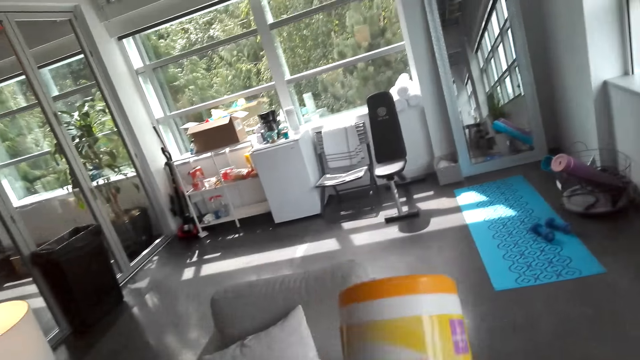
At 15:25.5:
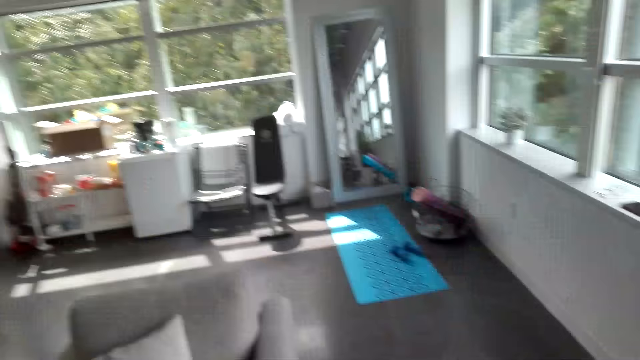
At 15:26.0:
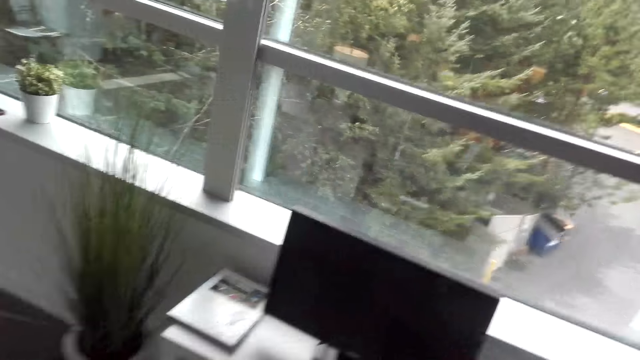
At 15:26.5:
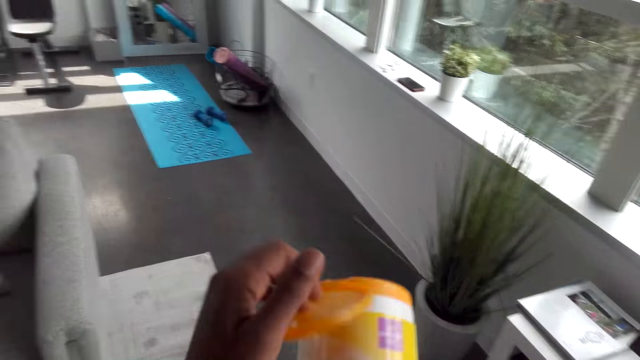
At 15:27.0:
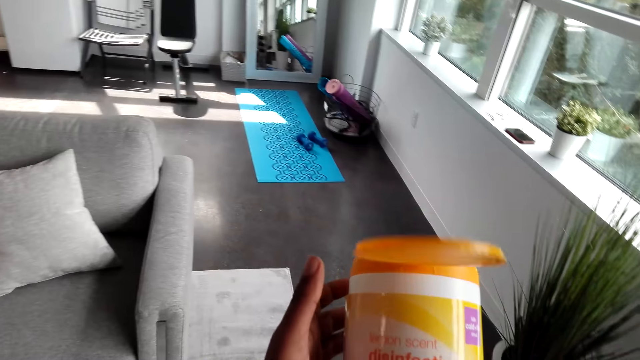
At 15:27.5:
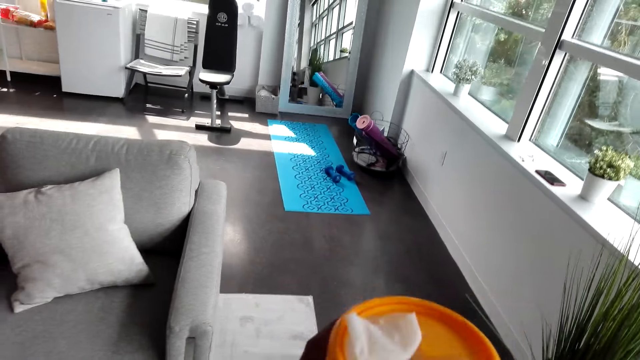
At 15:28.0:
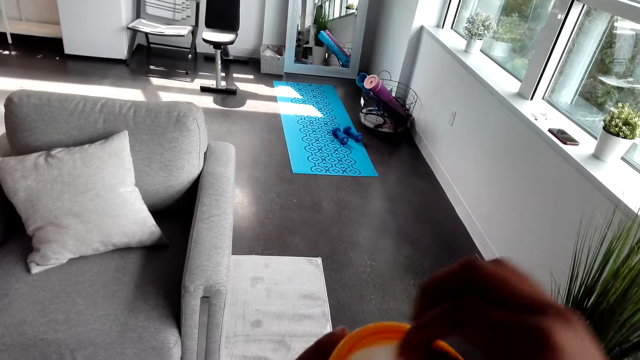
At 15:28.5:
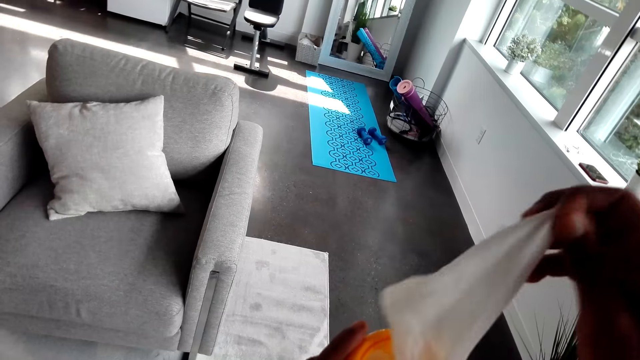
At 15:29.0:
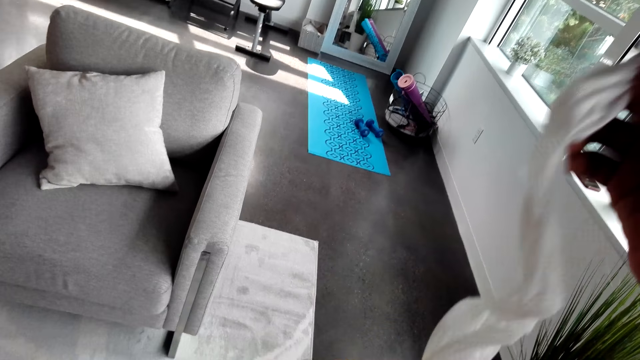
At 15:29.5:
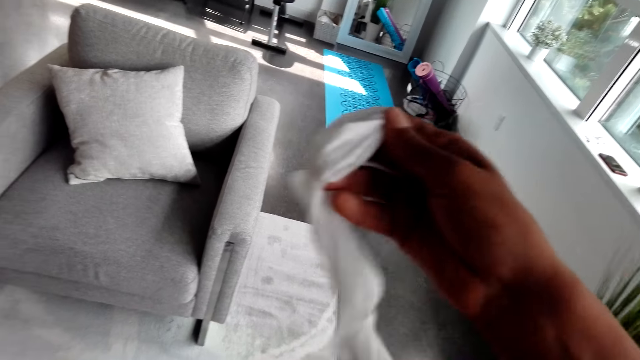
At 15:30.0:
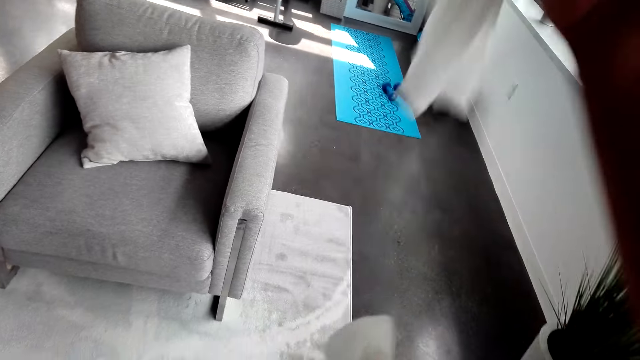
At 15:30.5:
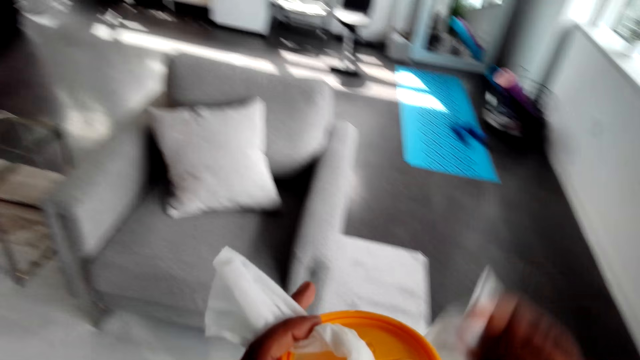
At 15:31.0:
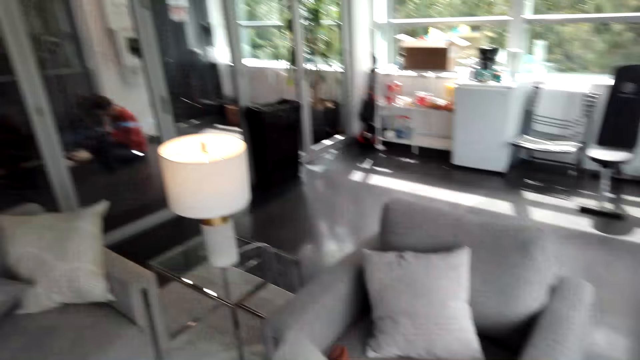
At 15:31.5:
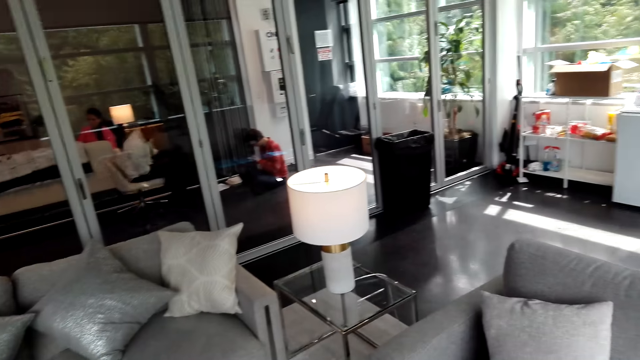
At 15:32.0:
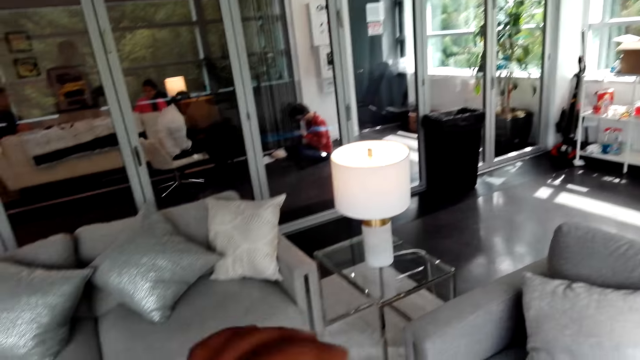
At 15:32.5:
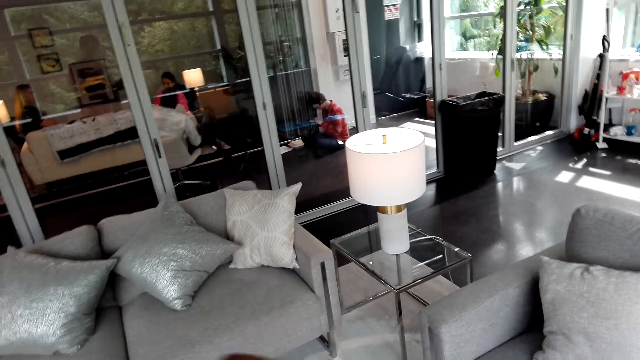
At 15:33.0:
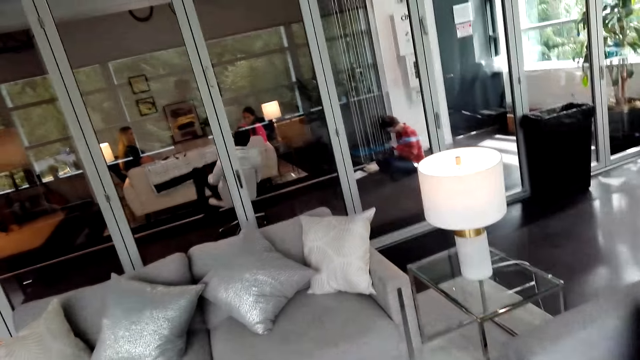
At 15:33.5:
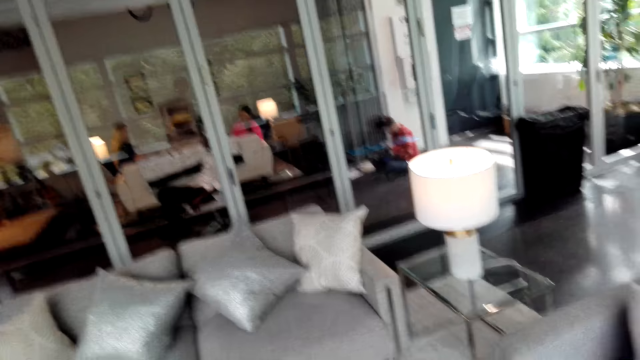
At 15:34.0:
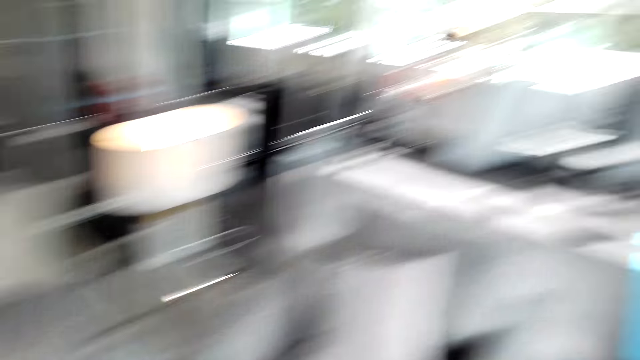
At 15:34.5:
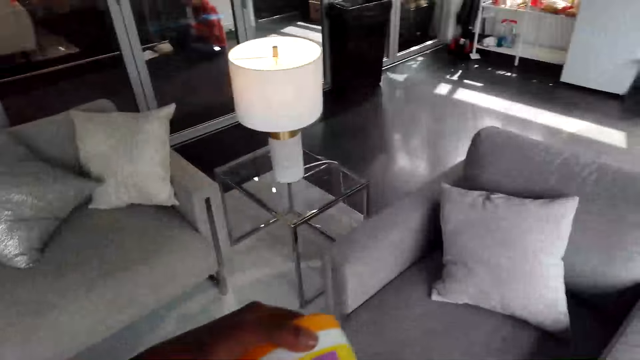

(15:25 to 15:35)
The camera wearer opens the can of wipes. They pull out a tissue from the can. They close the can of wipes.

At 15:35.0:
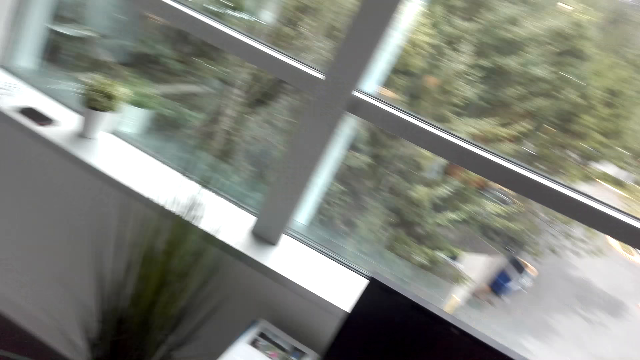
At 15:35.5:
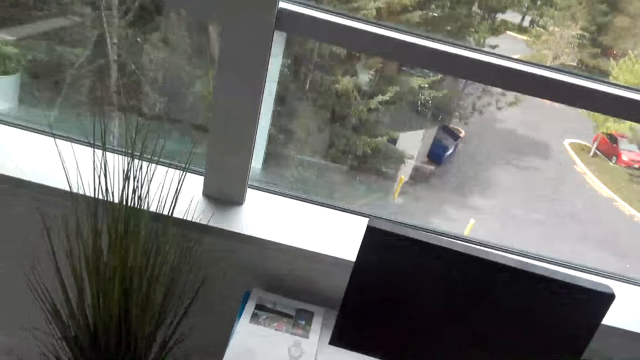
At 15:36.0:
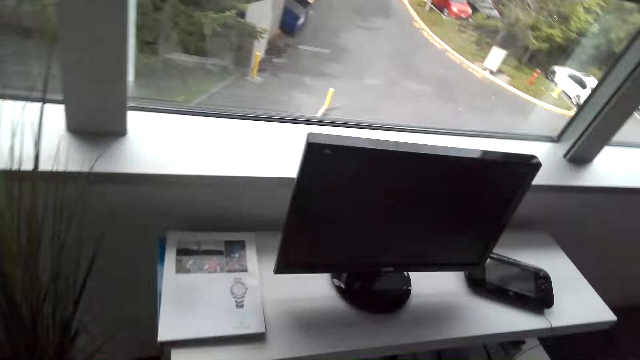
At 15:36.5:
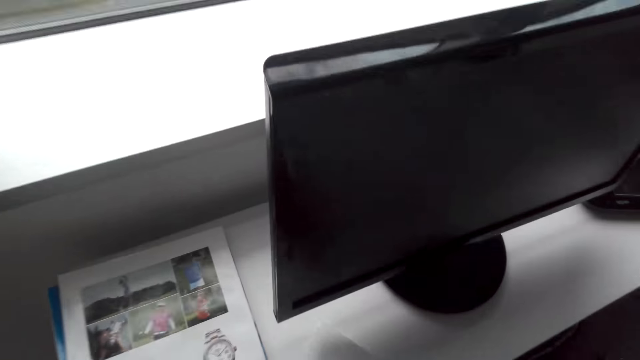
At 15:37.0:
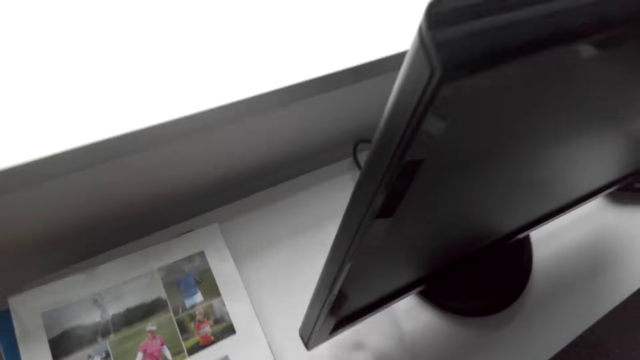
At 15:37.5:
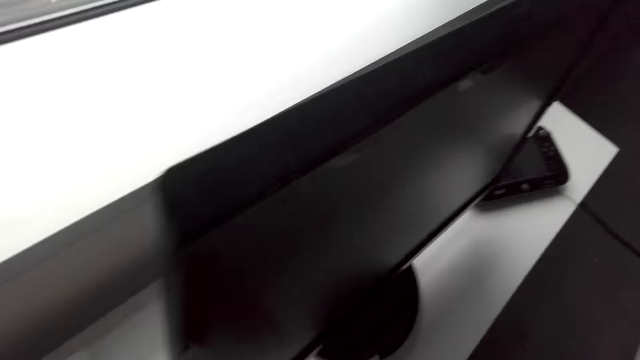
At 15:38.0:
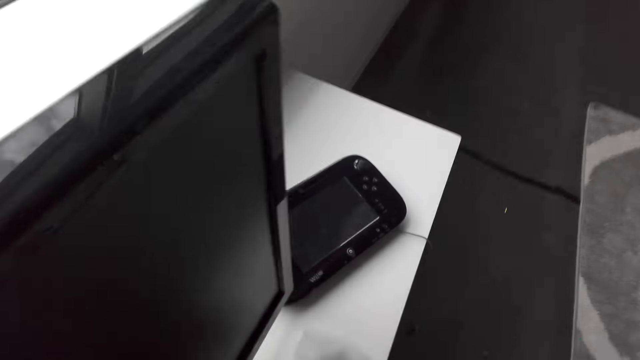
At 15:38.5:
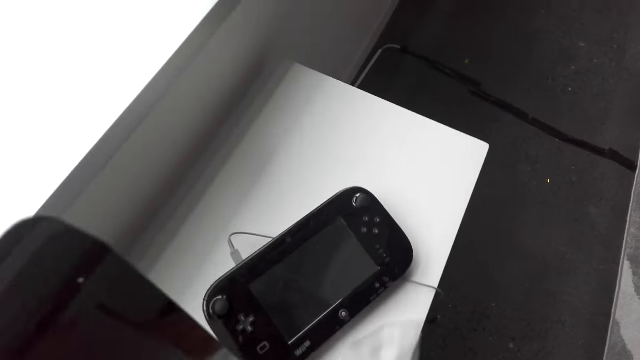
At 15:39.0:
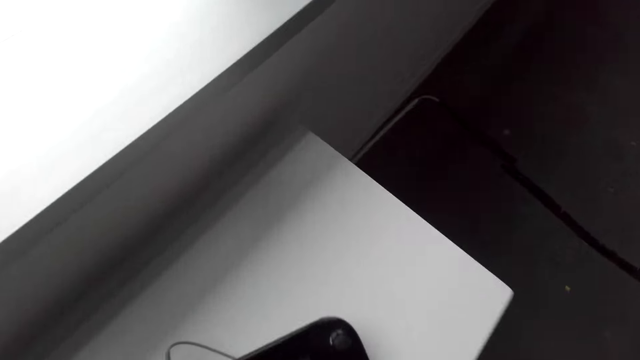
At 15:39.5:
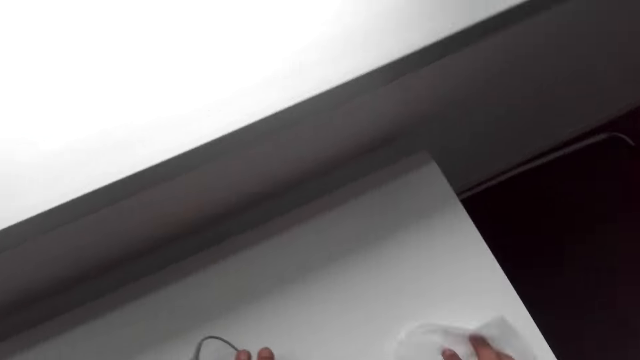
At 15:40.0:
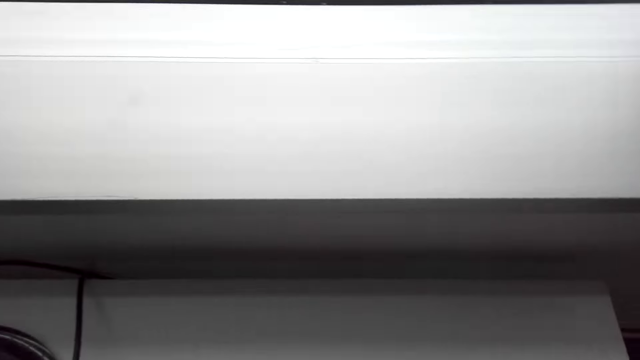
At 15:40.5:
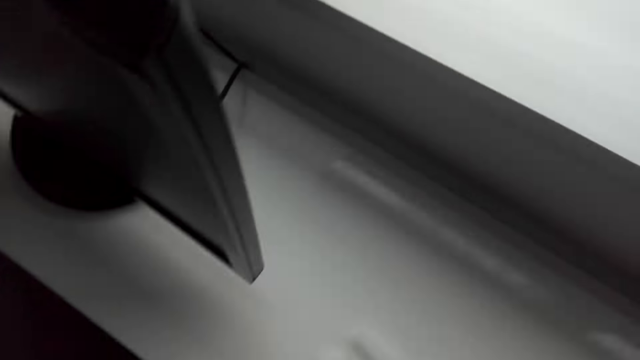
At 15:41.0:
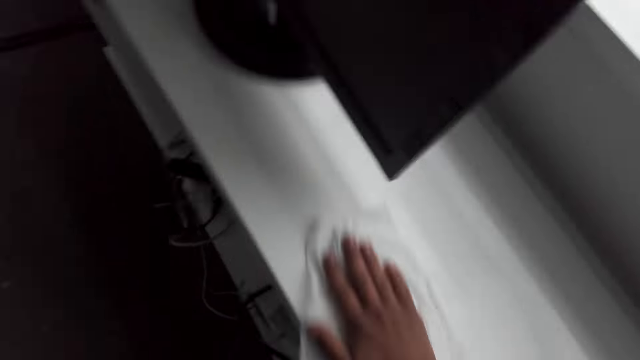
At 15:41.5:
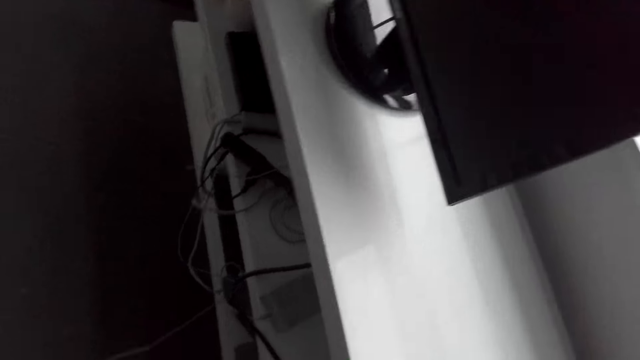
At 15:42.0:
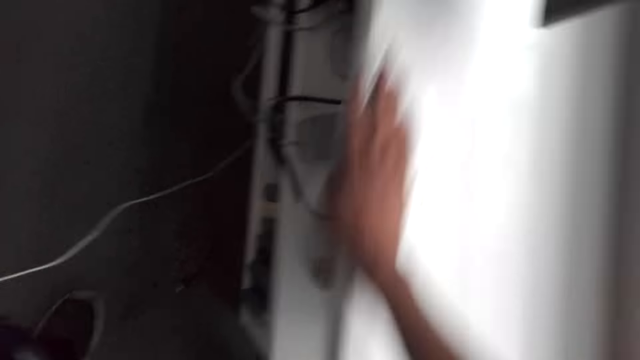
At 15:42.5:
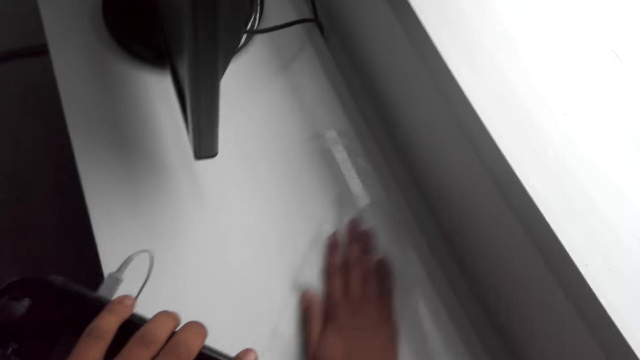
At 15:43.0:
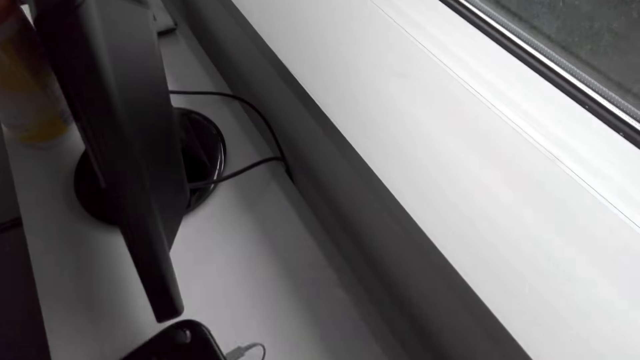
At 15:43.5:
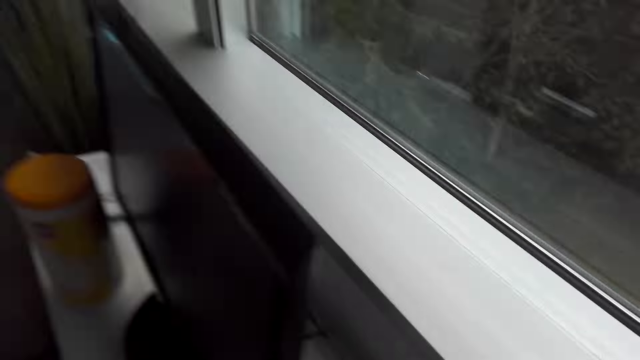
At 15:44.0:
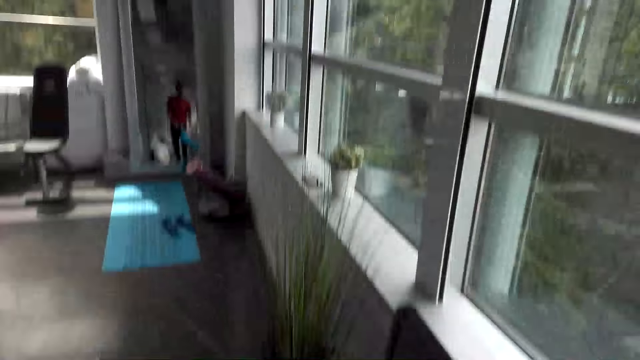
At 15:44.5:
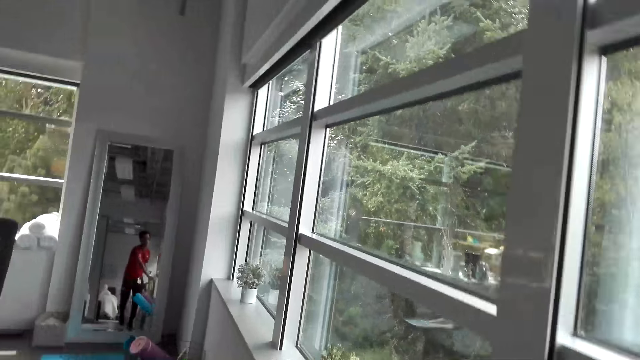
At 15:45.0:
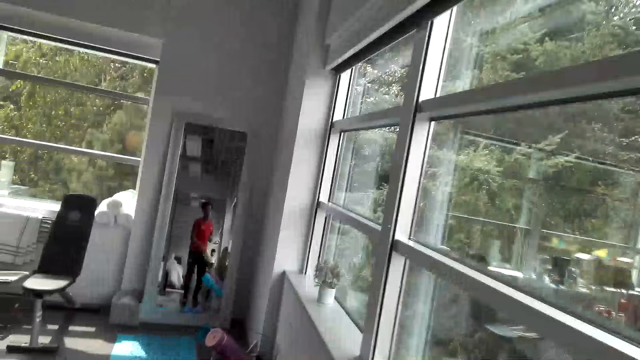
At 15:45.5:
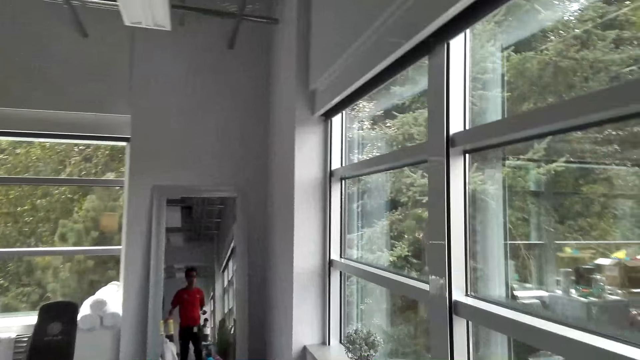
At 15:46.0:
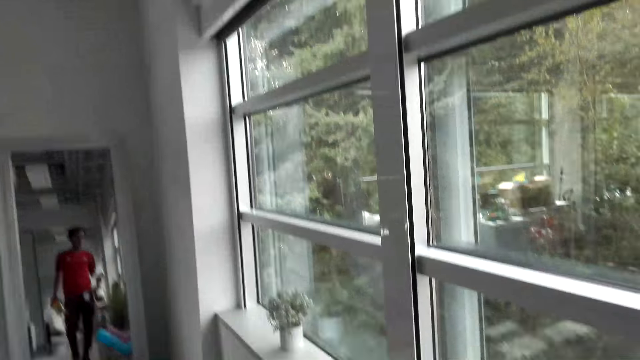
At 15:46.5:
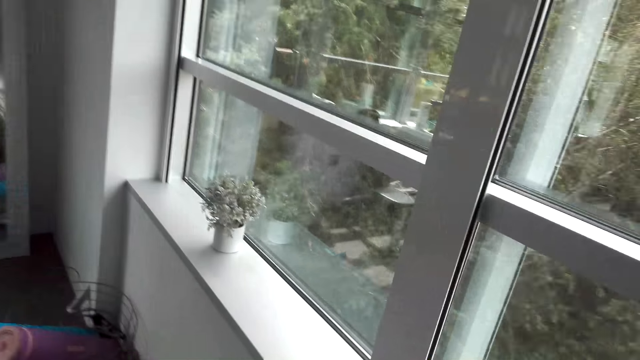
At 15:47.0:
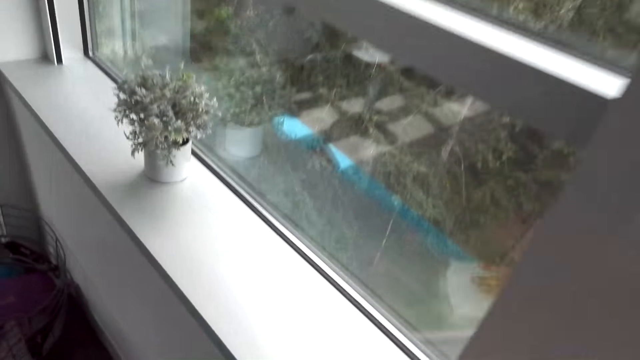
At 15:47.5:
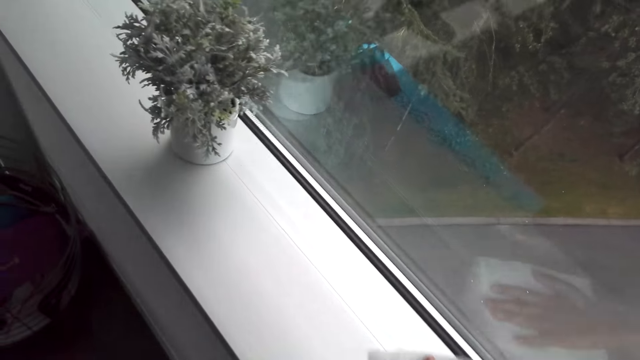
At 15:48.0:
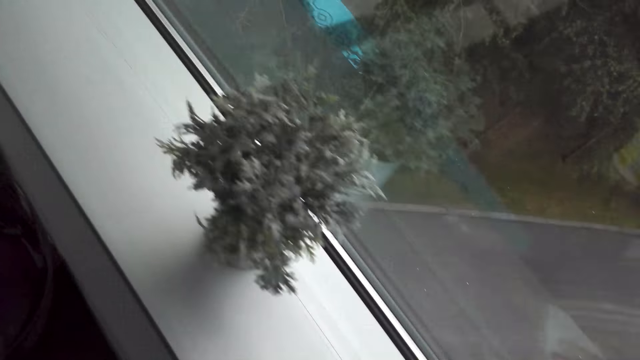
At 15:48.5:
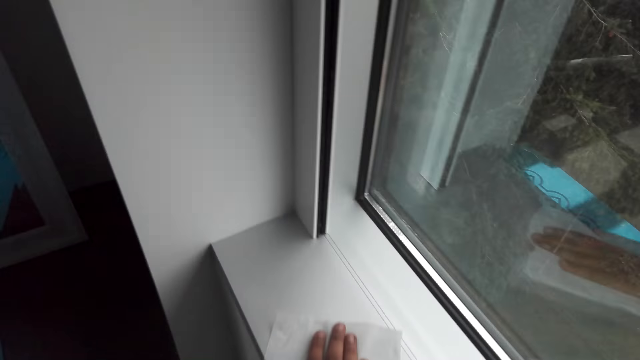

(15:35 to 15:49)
The camera wearer wipes the TV cabinet with a tissue. They pick up a game on the table. They put the game on the table. They wipe the window seals with the tissue.
